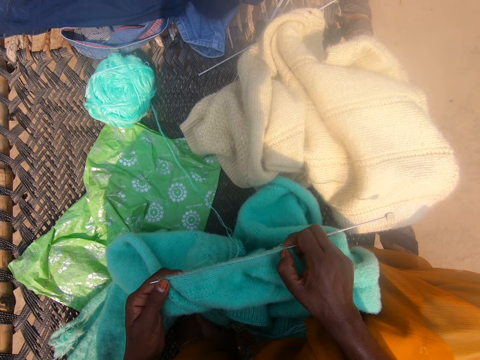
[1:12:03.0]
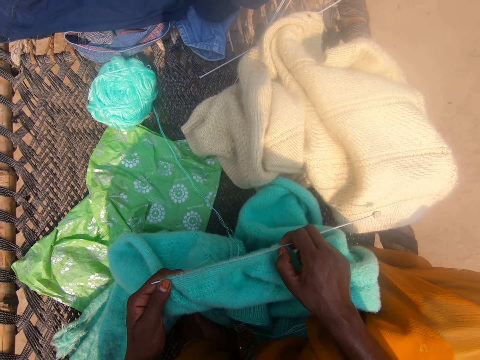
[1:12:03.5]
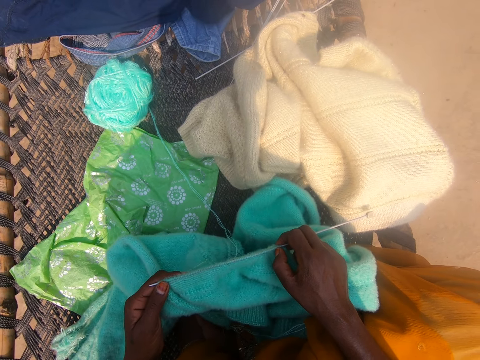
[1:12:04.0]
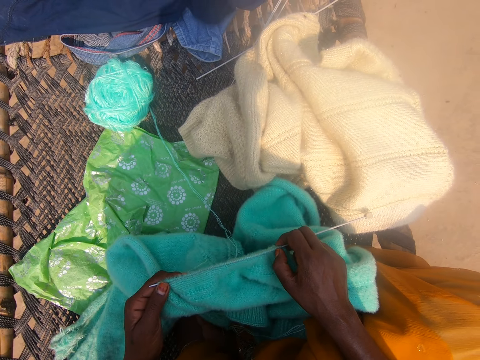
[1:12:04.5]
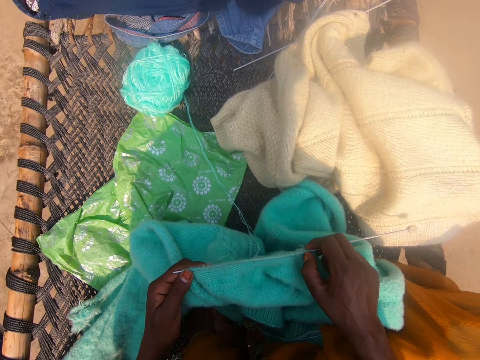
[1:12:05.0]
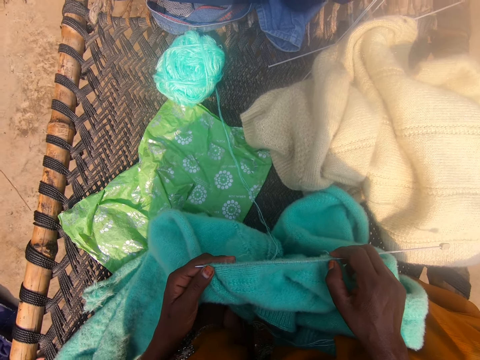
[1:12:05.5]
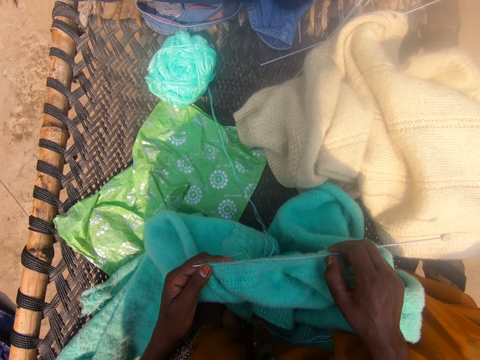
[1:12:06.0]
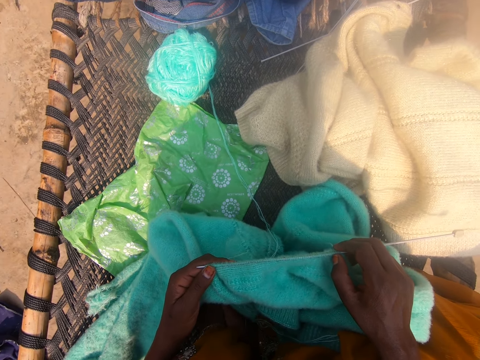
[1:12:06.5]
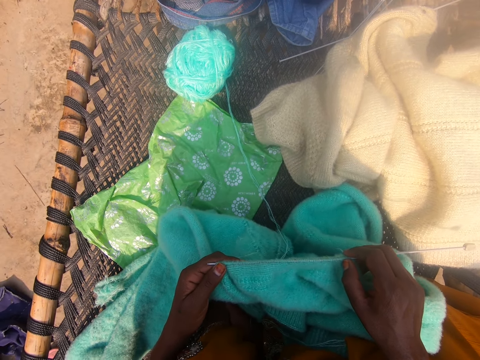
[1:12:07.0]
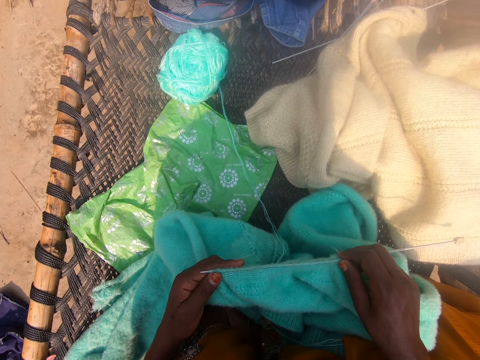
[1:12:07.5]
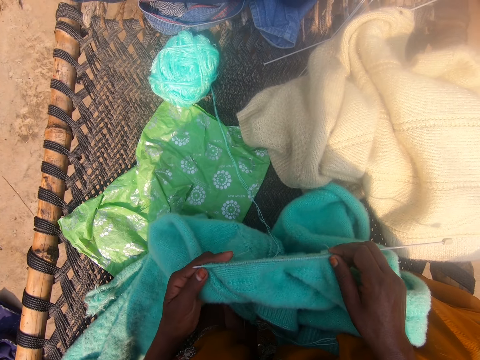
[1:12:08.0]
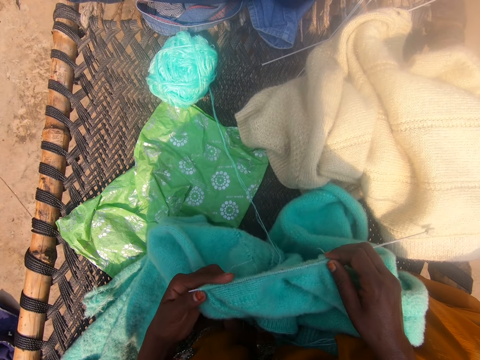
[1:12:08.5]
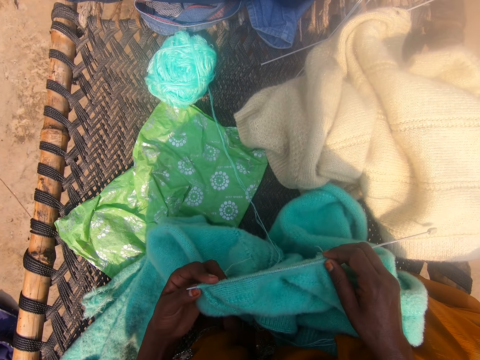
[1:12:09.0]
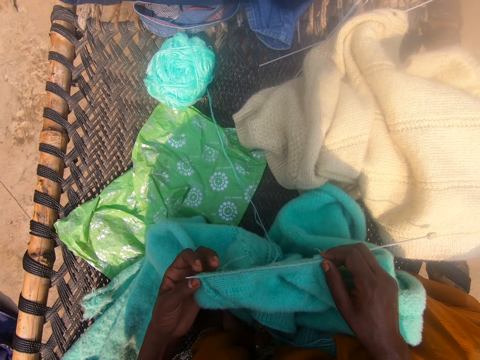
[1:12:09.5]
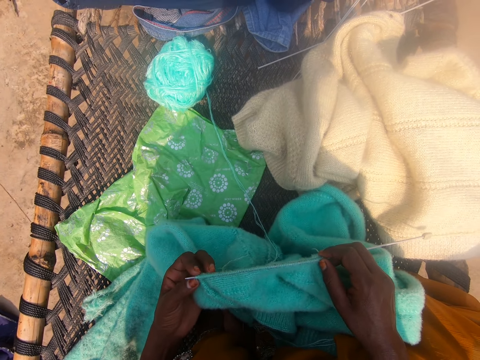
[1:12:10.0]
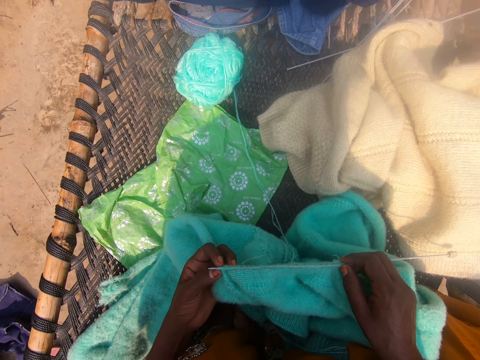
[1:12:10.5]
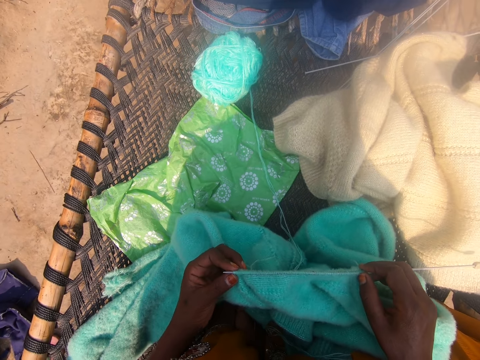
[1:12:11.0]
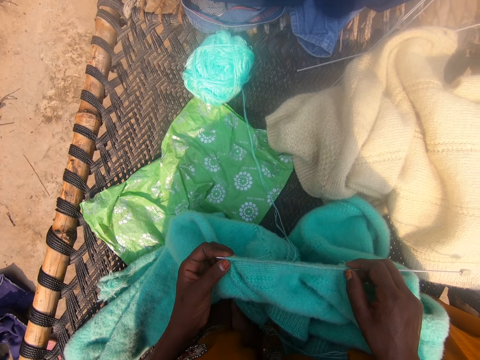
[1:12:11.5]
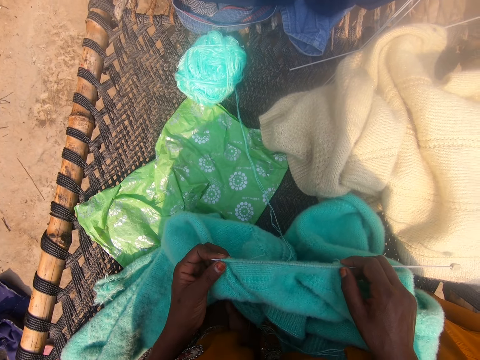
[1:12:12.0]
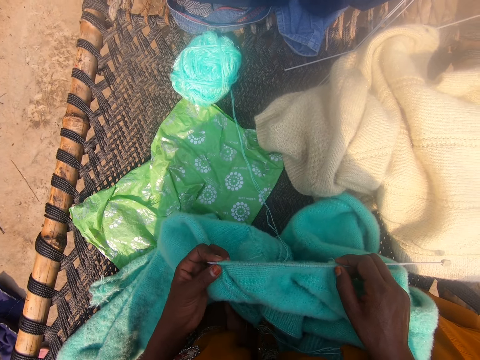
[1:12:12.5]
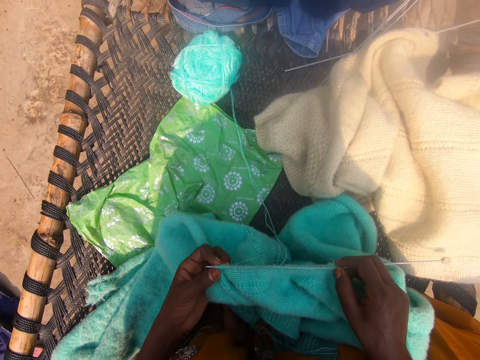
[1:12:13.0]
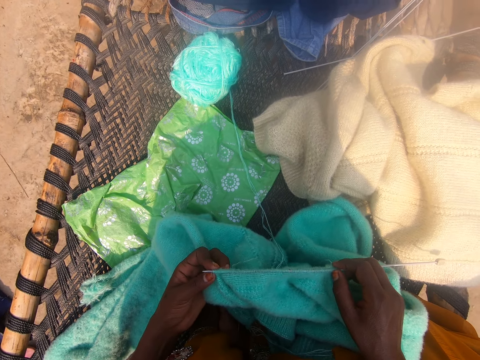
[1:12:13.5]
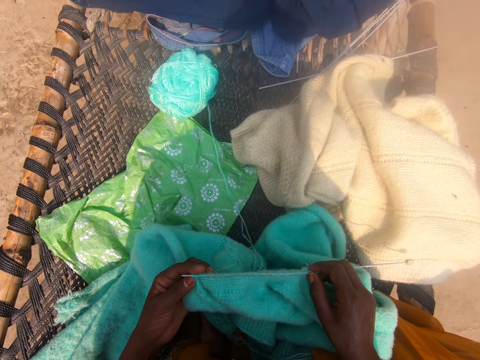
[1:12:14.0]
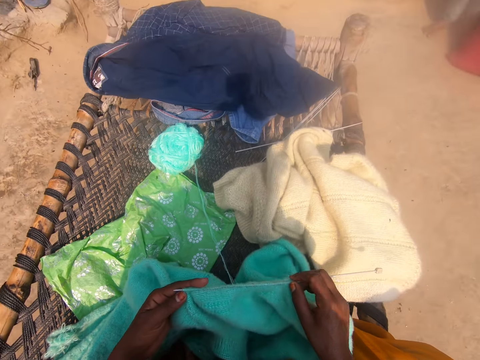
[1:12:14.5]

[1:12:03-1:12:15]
The camera wearer turns around. They adjust the fabric.

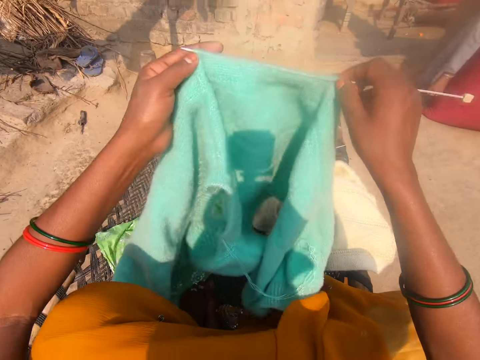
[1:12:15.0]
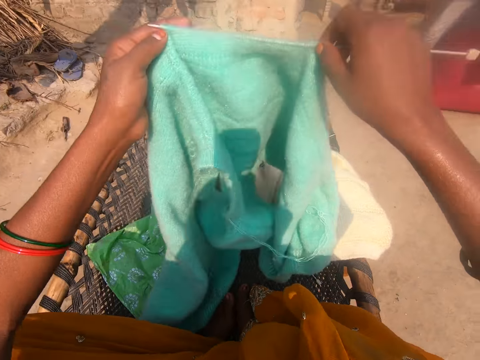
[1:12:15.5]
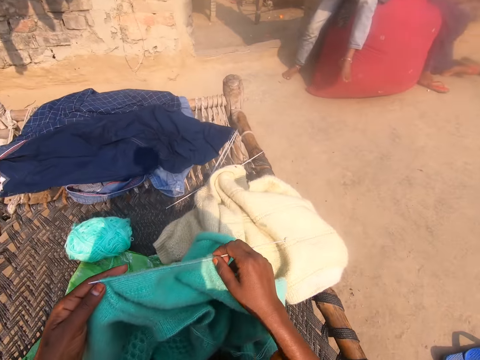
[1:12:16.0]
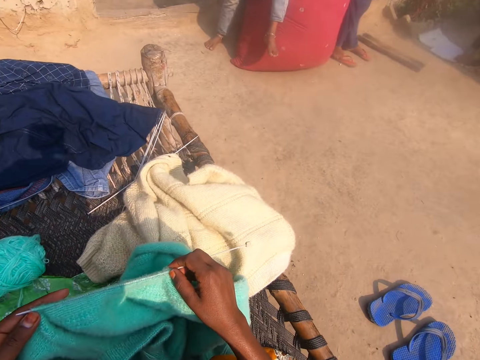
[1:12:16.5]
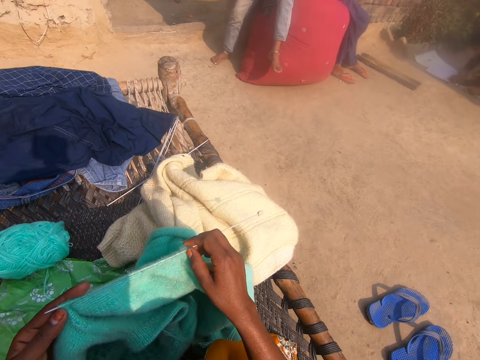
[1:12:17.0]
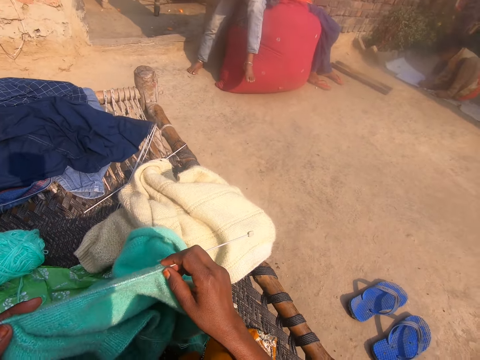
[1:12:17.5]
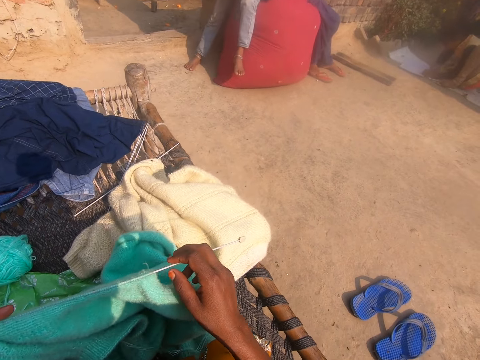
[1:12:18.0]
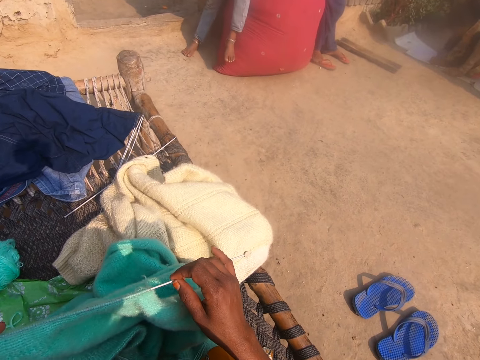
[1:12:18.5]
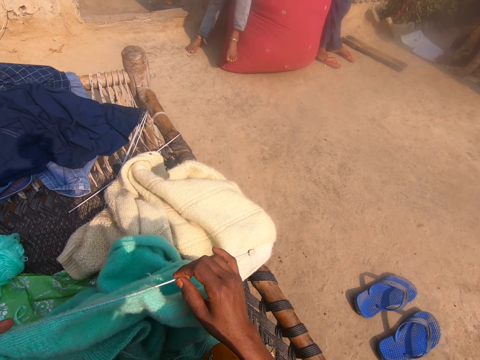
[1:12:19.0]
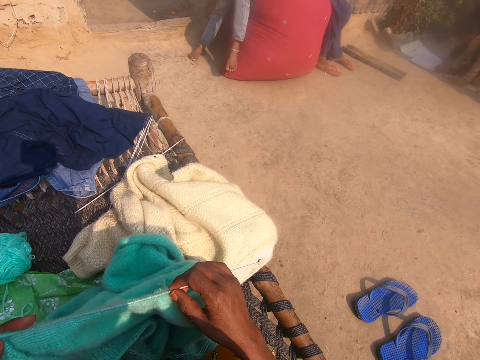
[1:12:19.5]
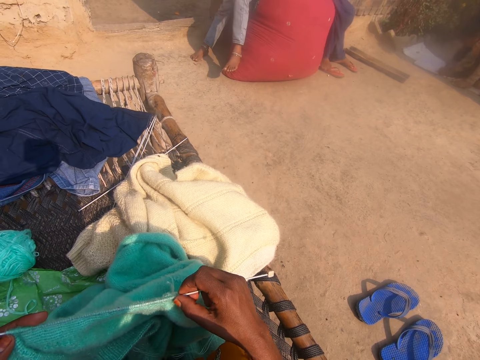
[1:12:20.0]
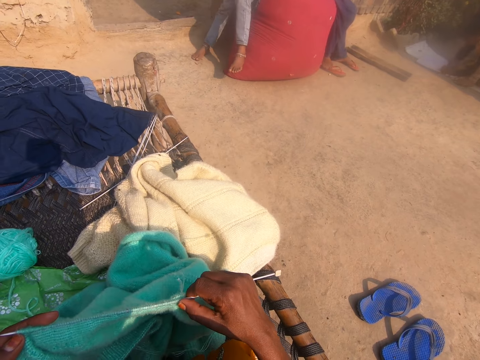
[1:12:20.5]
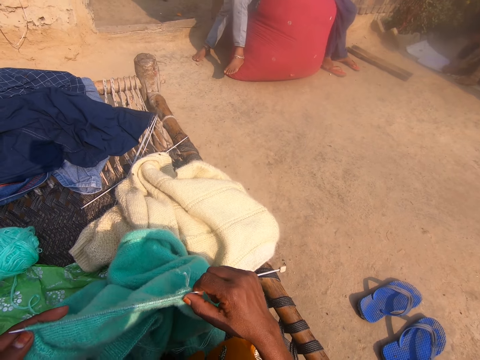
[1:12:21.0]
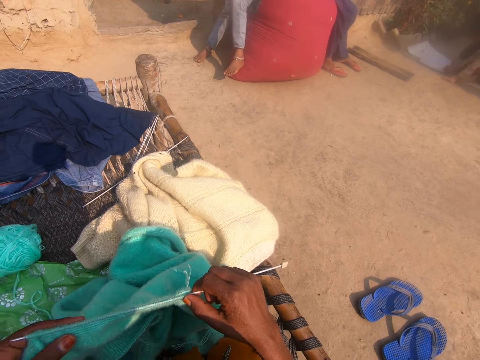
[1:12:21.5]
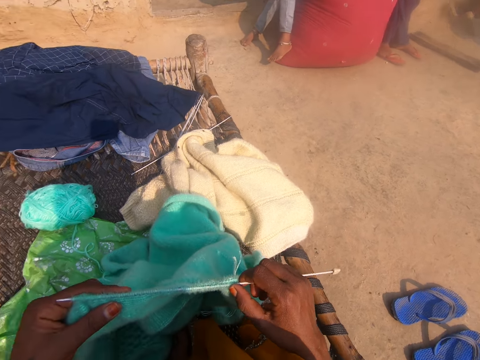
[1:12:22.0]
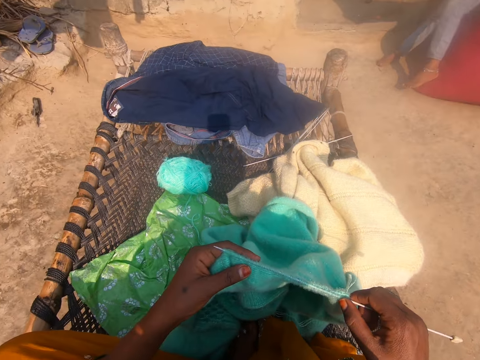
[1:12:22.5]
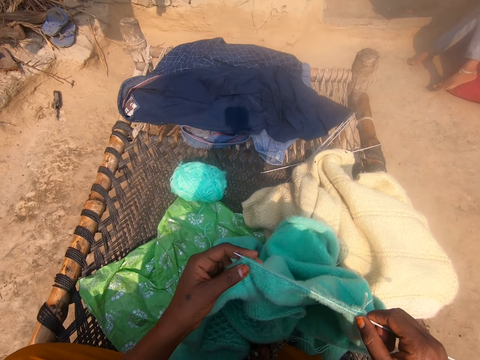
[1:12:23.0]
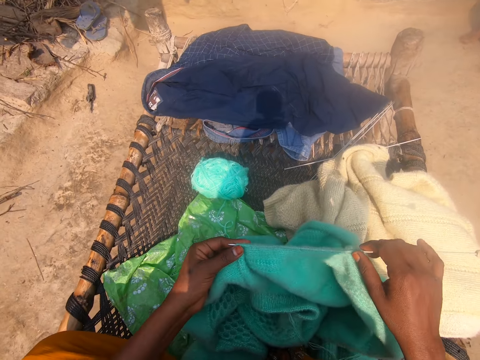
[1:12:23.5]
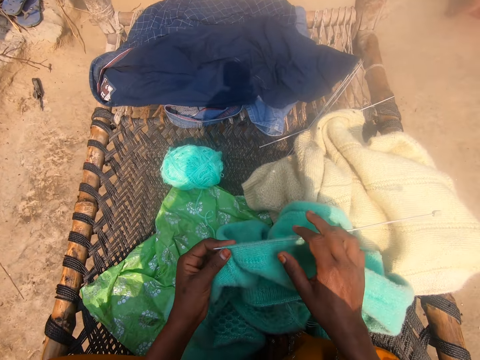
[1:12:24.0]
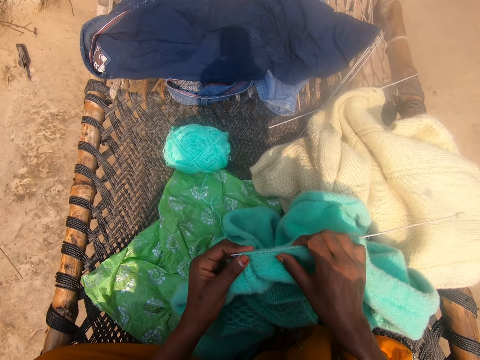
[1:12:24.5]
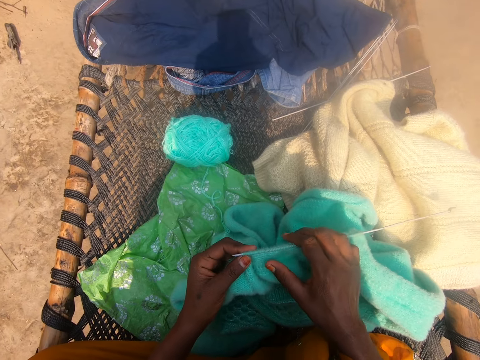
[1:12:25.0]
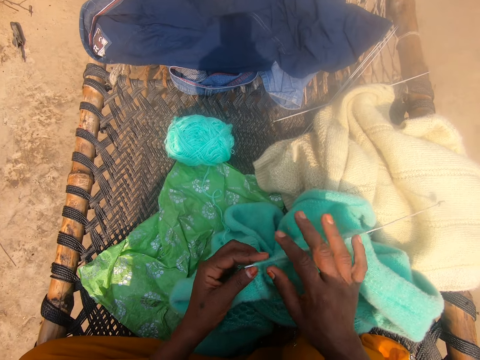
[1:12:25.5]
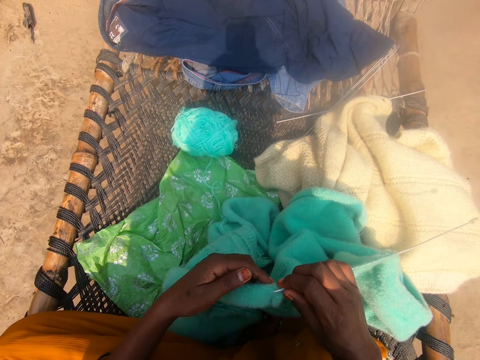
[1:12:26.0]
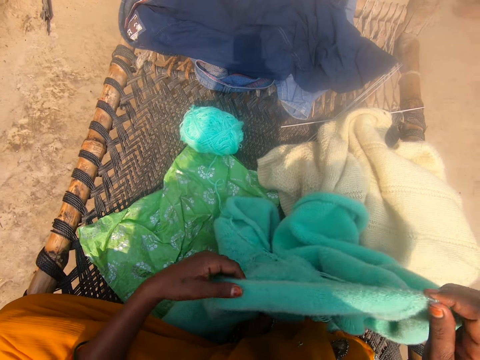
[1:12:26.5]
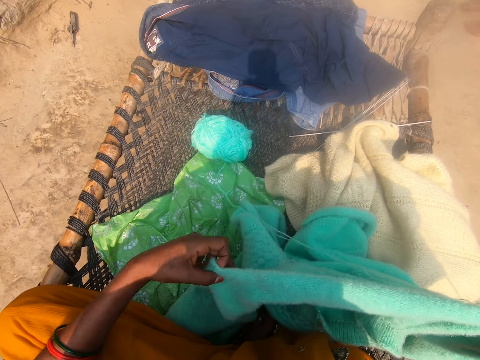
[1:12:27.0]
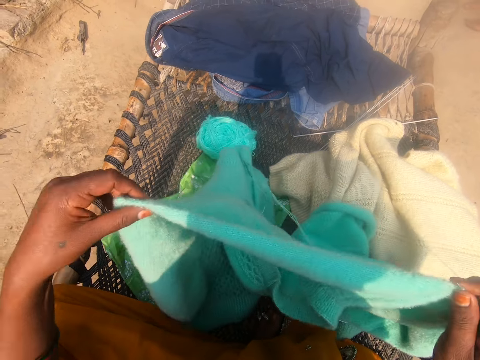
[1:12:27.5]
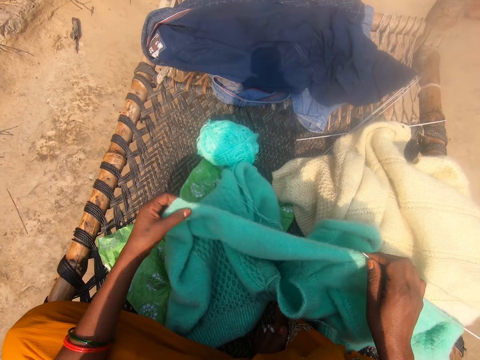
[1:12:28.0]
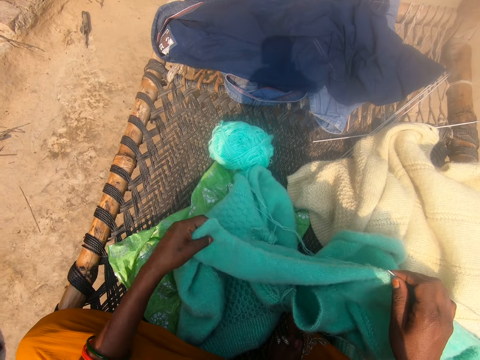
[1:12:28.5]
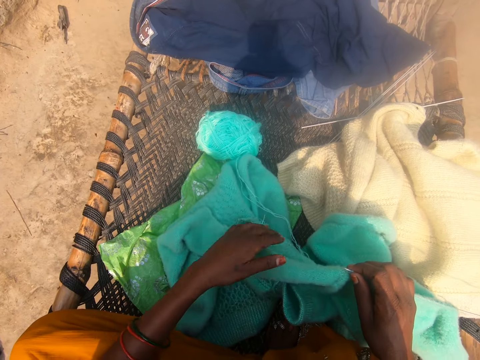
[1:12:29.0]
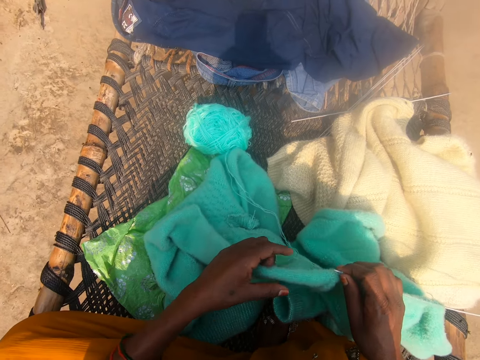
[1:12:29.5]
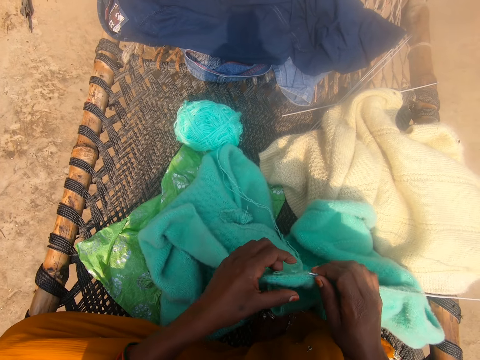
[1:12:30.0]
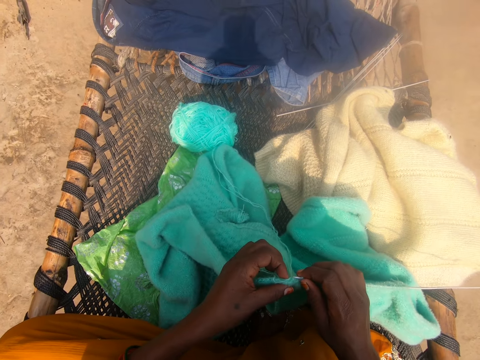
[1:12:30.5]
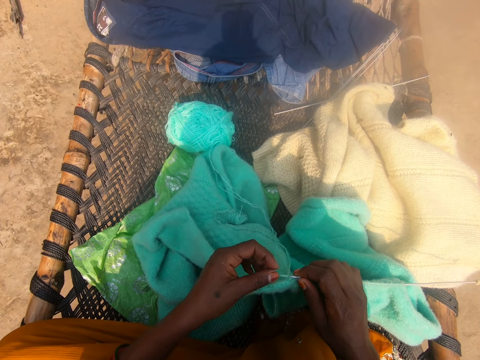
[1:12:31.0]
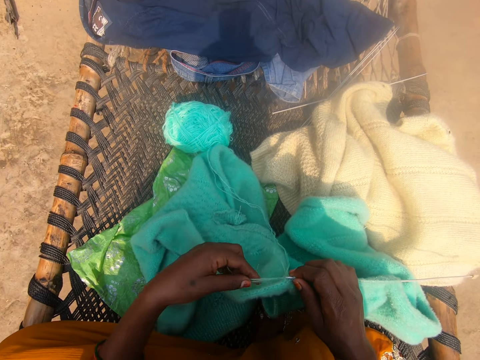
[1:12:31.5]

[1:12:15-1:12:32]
The camera wearer lifts the crochet and puts the fabric down. A man appears. The camera wearer converses. Another man appears. A third man moves the leg. The camera wearer moves the hand. They move the fabric. They touch the fabric. They touch the fabric again. They pass the fabric to the right hand. They lift the fabric. They move the fabric. They touch the fabric. They touch the thread.
